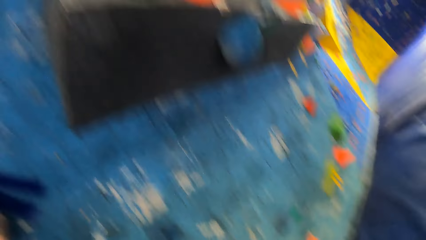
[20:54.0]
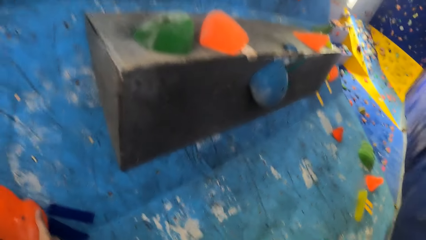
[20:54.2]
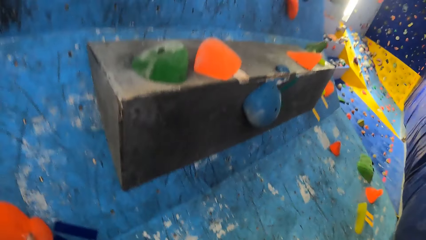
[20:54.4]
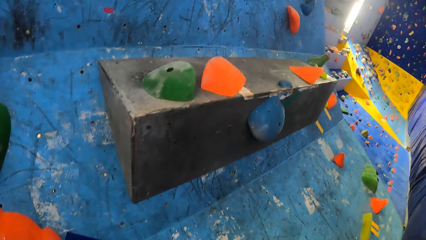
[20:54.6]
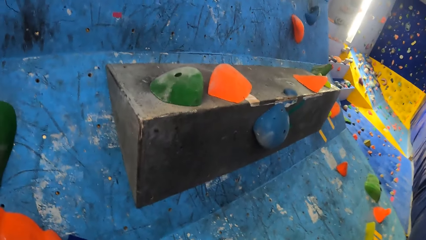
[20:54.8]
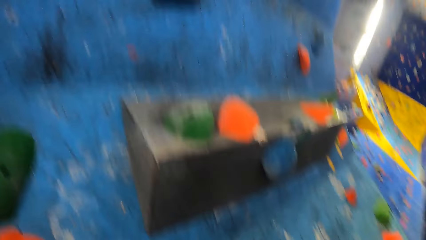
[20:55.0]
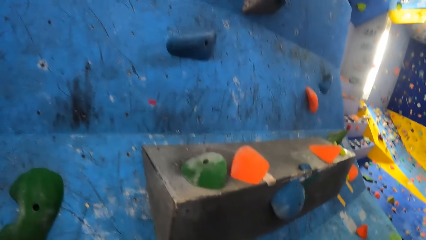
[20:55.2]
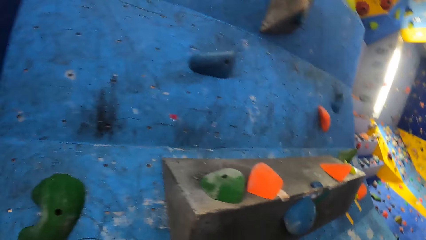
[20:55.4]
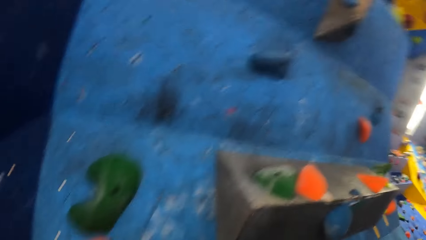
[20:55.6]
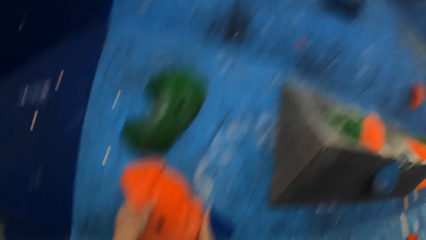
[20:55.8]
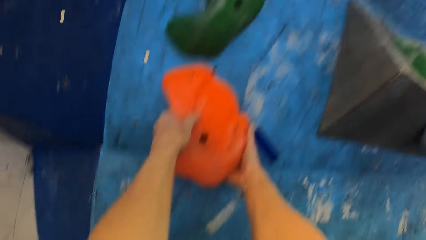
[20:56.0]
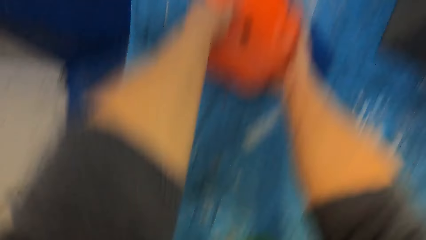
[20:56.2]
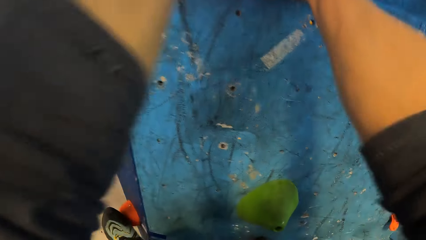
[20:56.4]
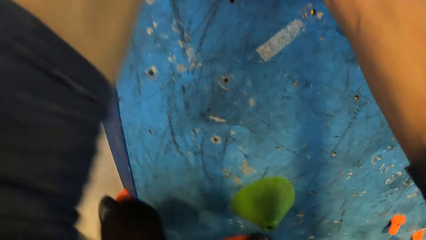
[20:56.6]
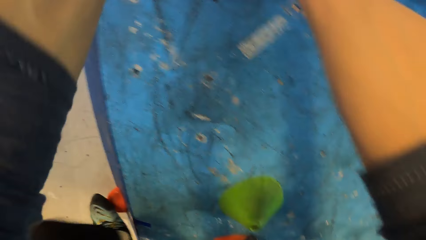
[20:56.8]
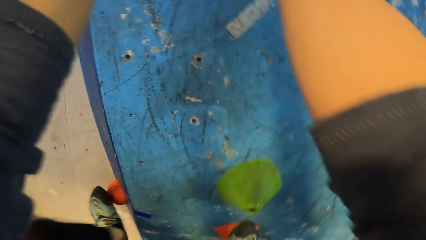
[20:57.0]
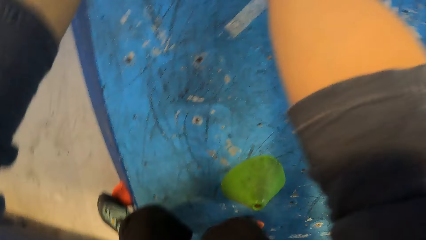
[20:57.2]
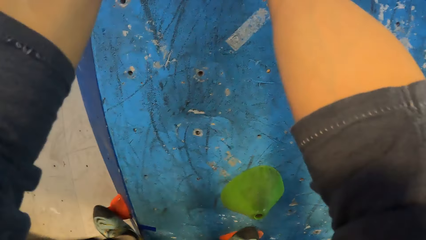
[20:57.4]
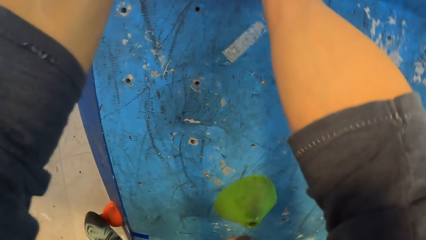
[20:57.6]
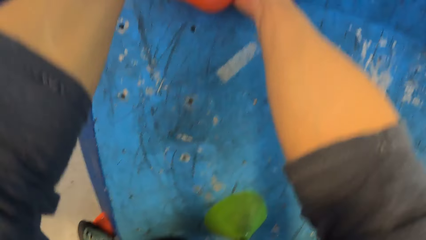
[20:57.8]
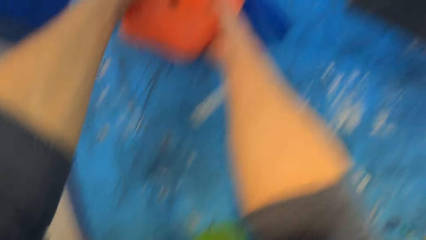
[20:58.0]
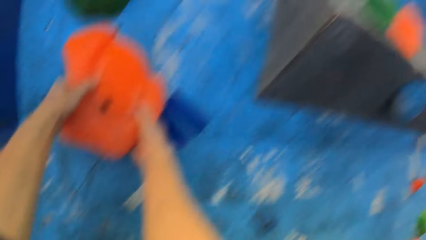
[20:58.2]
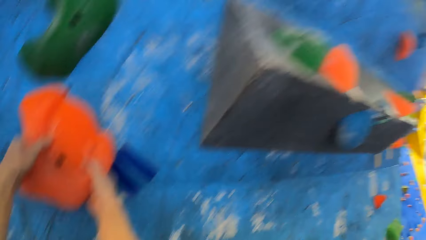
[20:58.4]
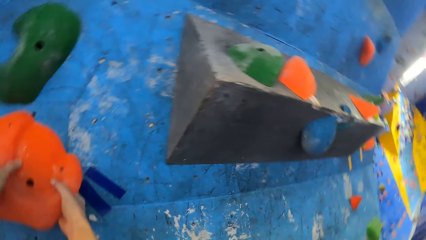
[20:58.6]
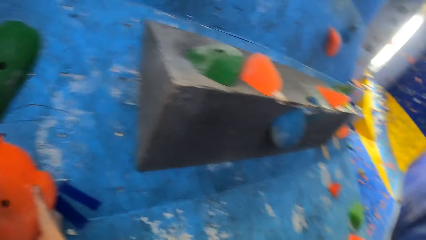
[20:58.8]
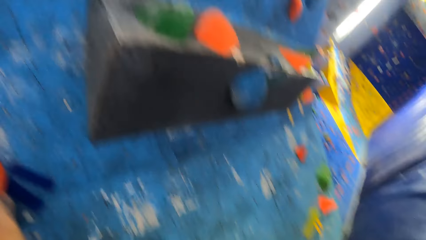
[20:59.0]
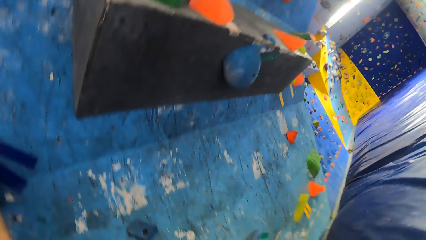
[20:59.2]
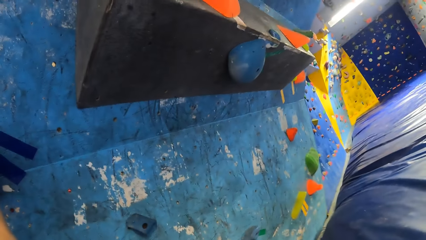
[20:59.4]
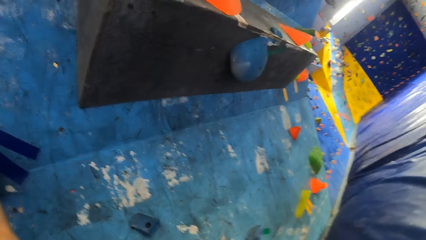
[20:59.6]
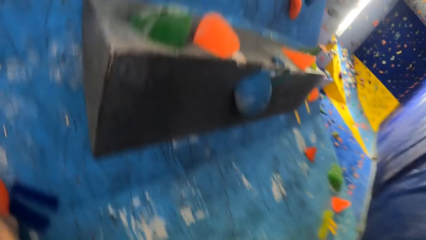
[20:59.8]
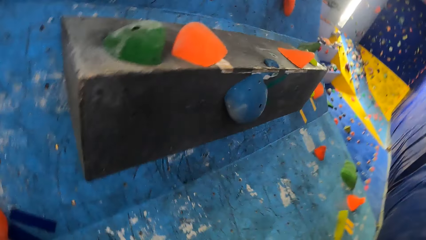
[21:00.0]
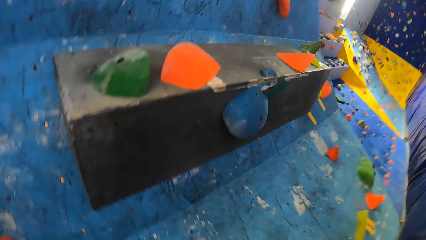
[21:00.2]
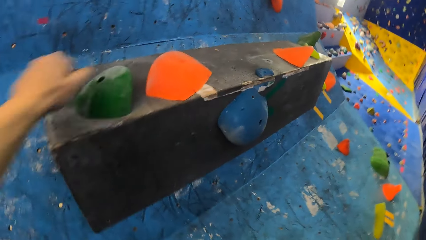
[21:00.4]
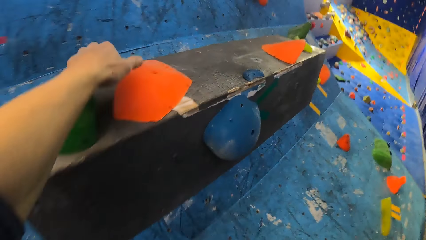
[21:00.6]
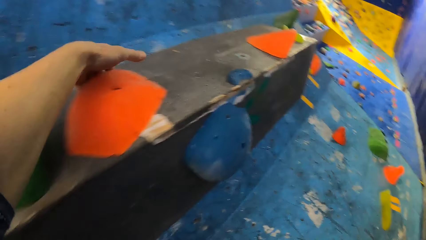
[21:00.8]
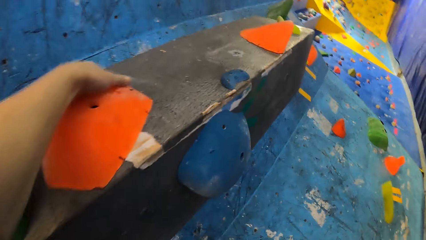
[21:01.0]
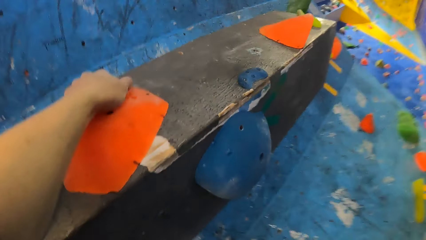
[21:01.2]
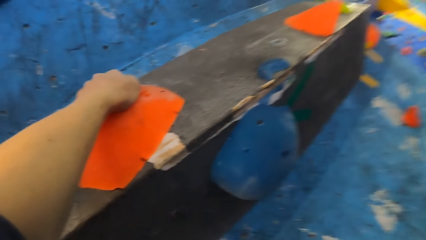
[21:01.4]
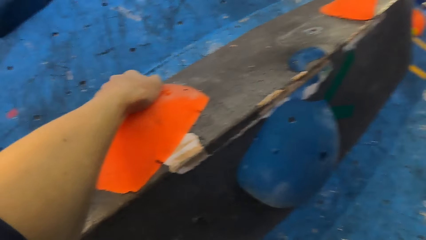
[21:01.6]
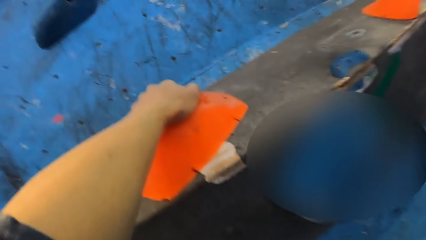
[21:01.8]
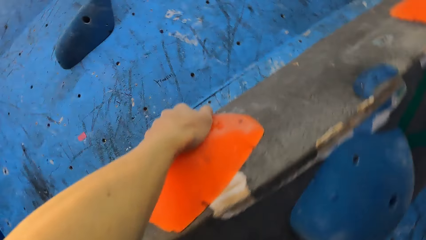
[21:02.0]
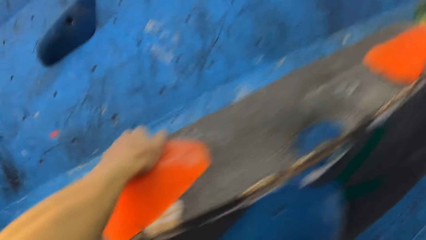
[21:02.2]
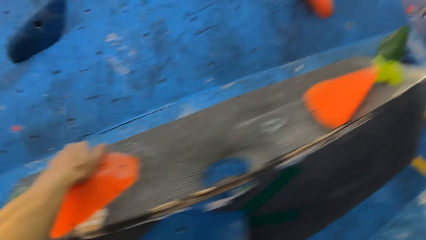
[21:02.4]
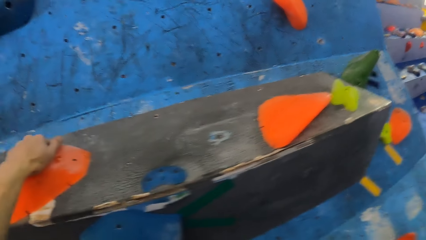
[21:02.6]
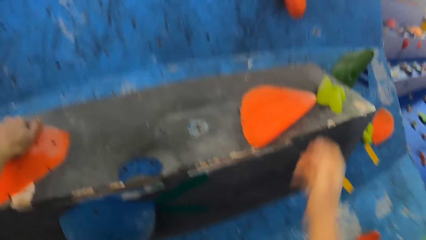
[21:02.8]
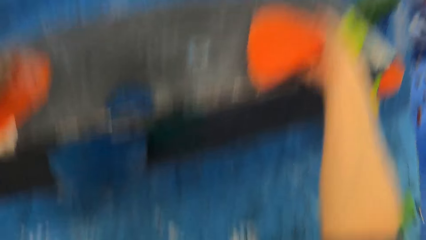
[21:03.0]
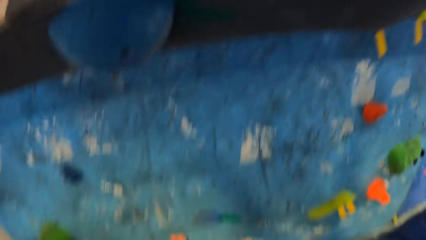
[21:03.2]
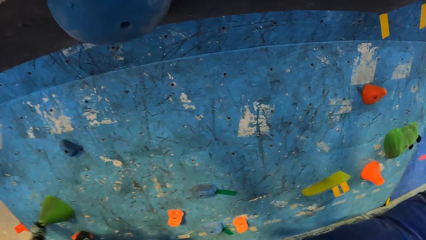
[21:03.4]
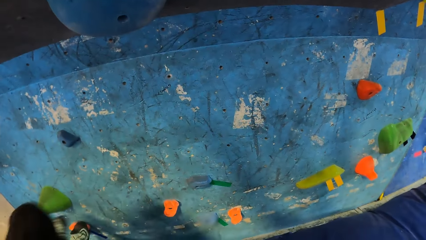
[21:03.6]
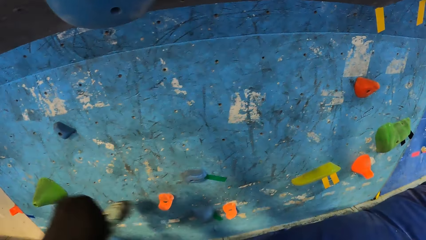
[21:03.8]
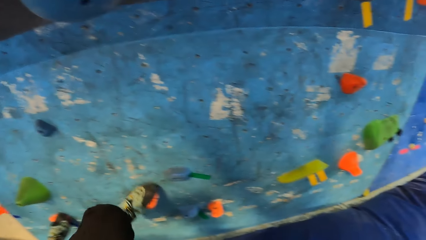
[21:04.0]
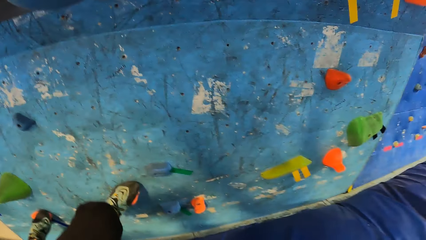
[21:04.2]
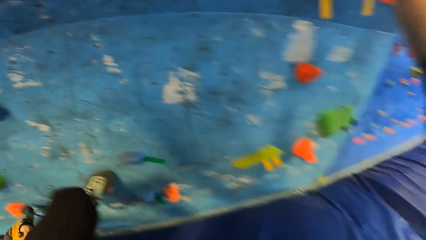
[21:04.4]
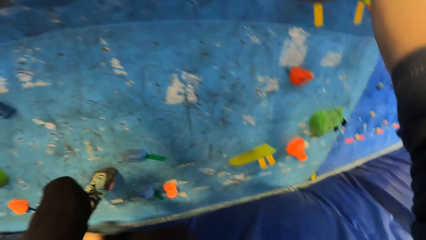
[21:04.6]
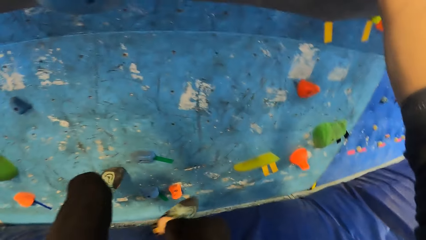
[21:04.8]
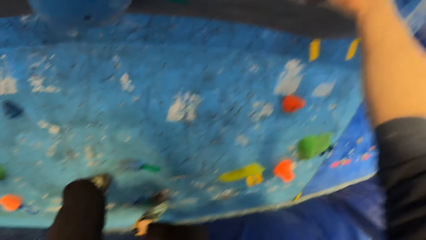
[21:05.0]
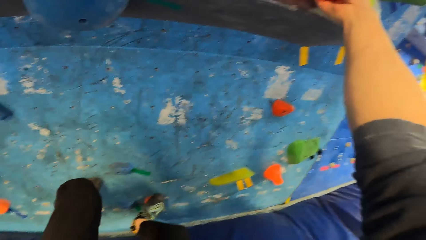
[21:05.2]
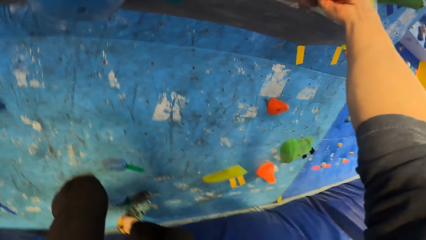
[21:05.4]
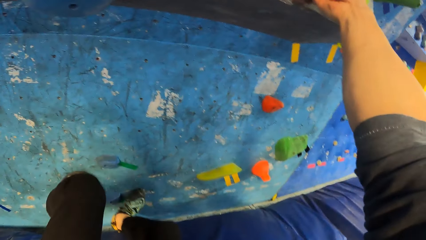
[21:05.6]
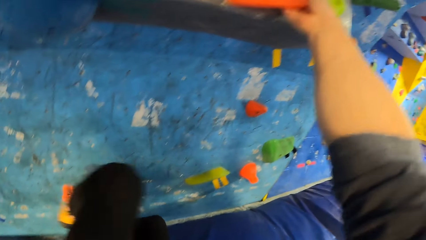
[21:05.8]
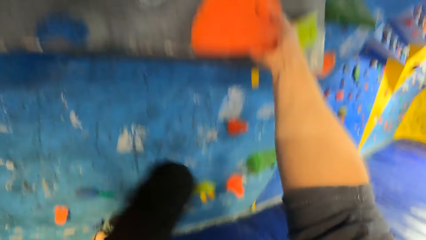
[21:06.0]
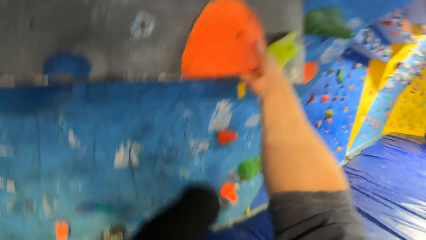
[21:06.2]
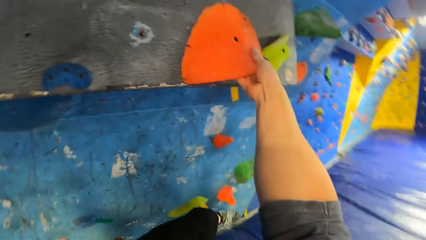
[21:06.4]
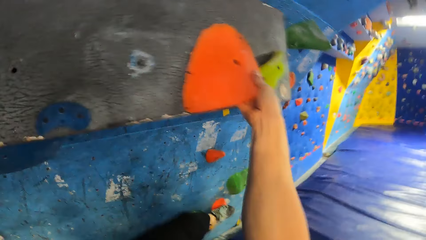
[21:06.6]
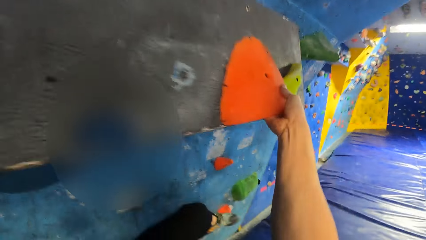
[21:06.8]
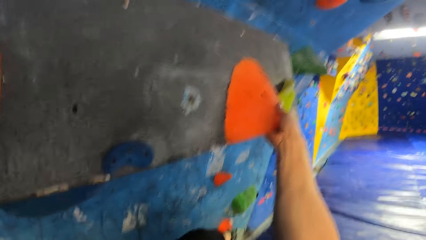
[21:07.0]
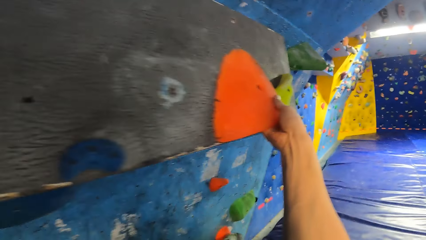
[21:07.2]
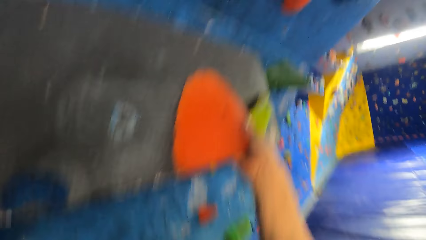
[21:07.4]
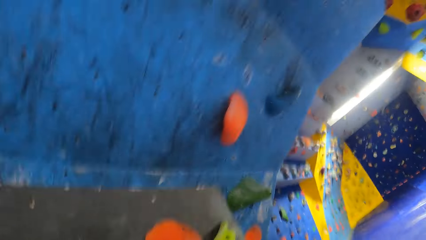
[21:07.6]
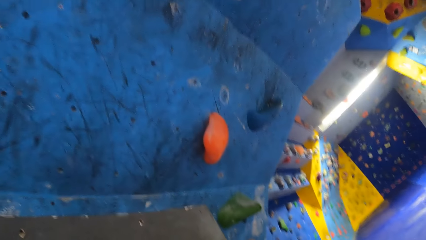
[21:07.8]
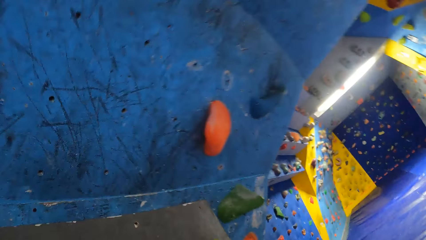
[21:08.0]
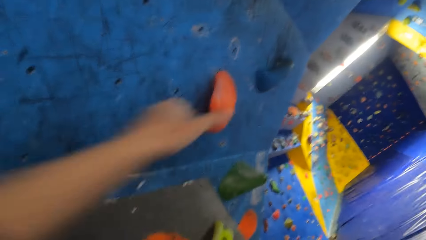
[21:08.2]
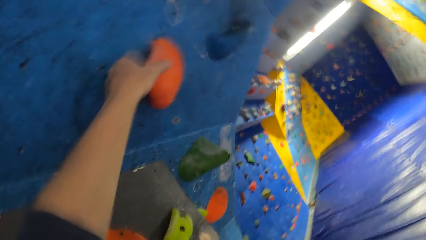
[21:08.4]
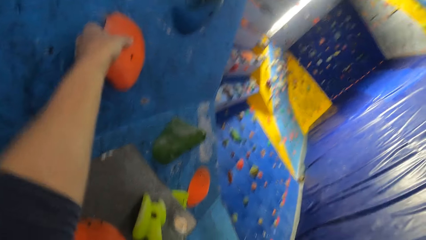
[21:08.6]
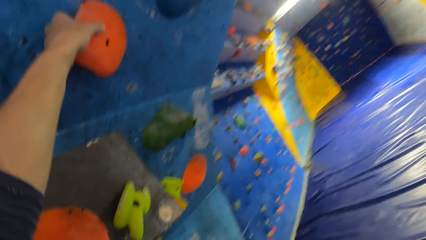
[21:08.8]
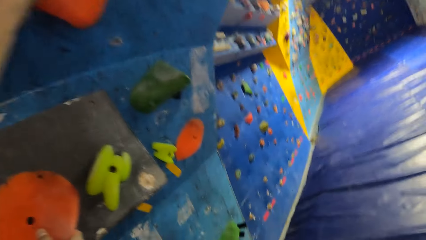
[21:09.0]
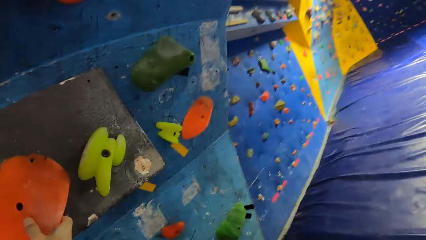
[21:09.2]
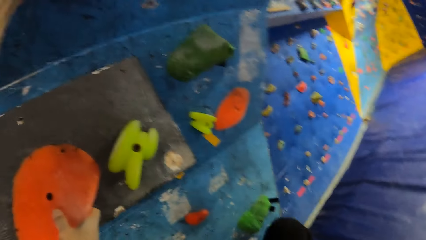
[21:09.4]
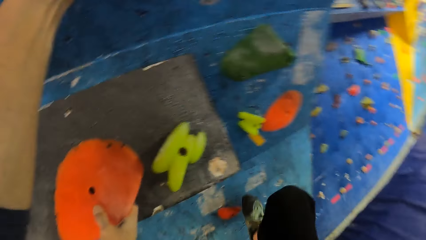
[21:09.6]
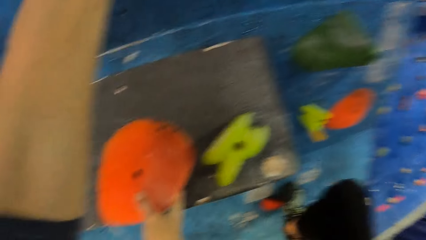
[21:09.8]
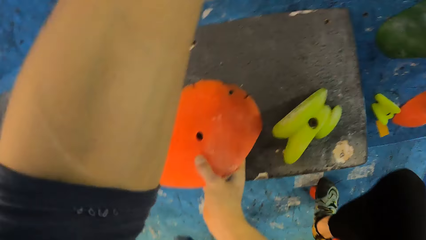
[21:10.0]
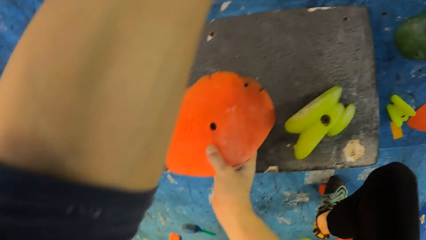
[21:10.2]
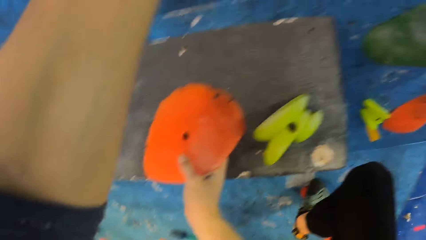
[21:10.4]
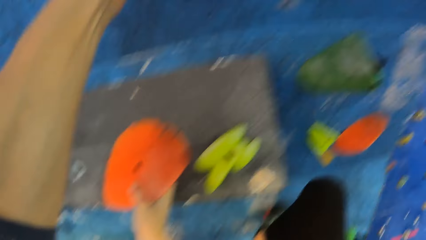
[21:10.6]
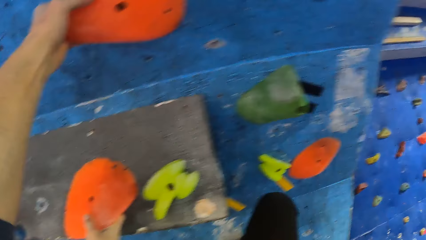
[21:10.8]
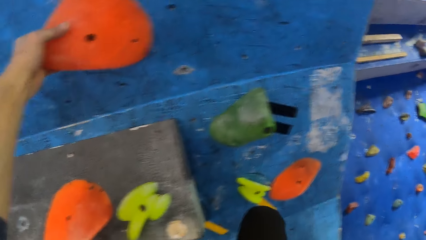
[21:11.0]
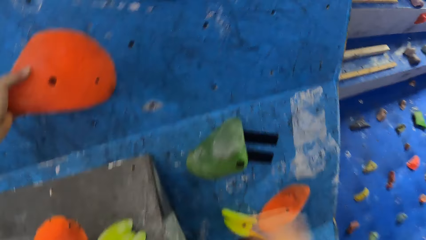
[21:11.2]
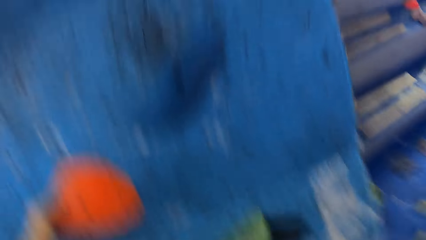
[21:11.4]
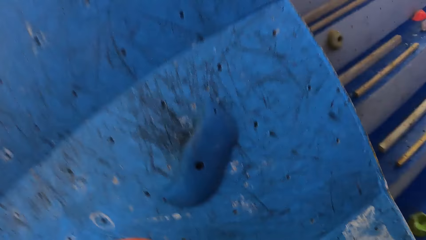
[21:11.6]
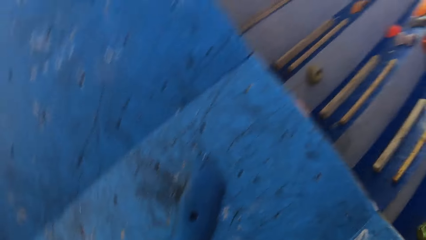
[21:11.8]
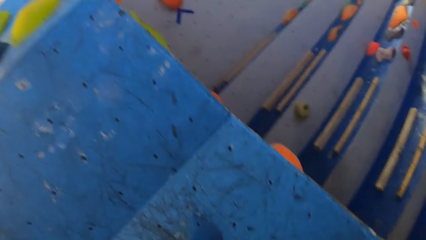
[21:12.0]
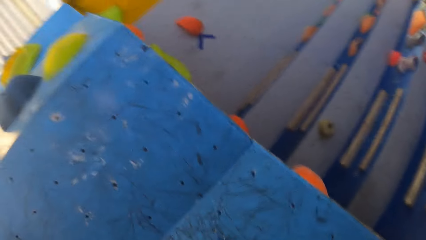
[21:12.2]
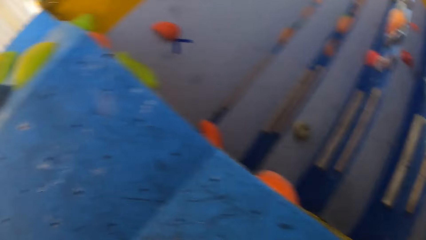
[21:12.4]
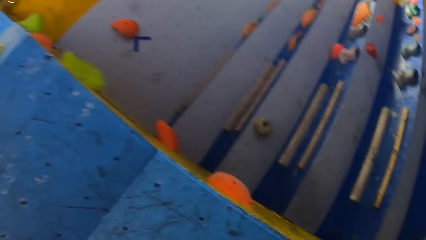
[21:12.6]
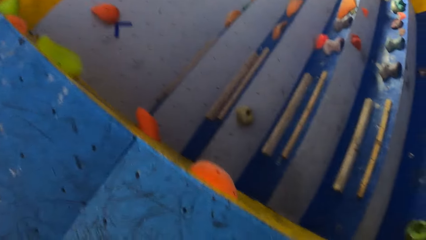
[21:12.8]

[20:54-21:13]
The camera wearer holds a climbing hold with his left hand on the climbing wall. He holds a climbing hold with his right hand on the climbing wall. He puts his feet on some climbing holds on the wall. He holds a climbing hold with his left hand on the climbing wall. He puts his right foot on a climbing hold on the wall.
